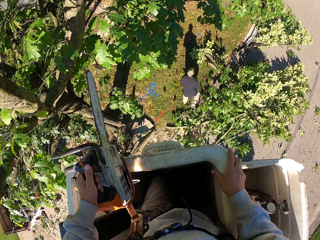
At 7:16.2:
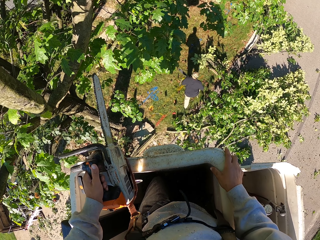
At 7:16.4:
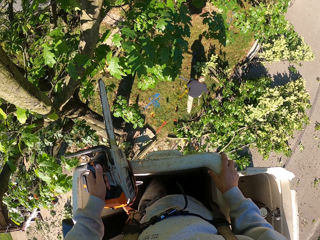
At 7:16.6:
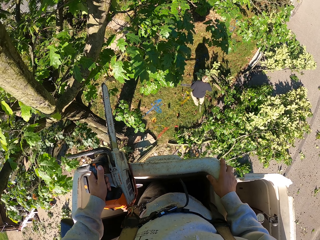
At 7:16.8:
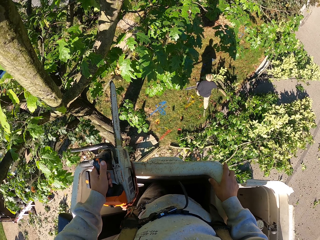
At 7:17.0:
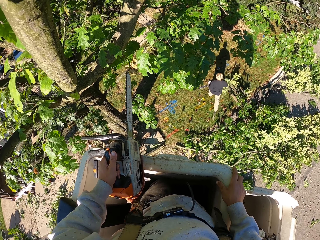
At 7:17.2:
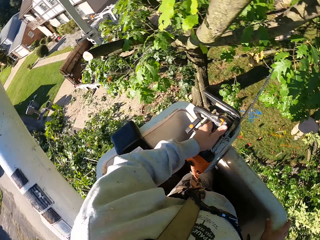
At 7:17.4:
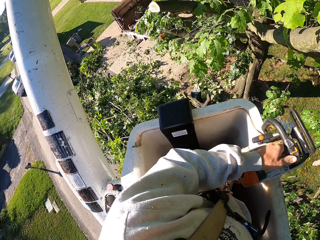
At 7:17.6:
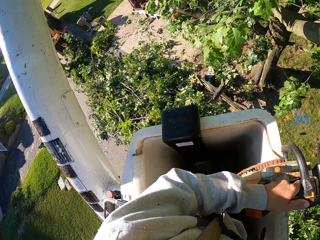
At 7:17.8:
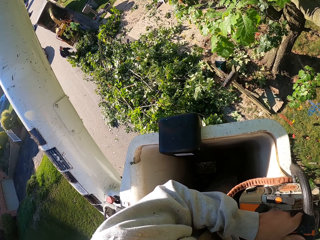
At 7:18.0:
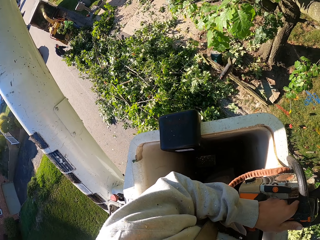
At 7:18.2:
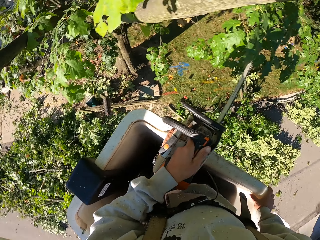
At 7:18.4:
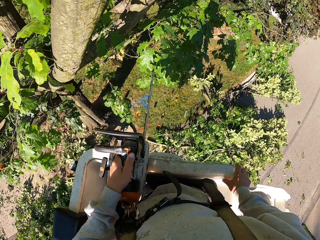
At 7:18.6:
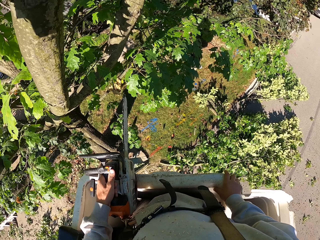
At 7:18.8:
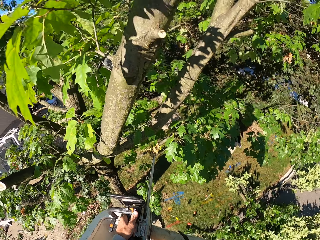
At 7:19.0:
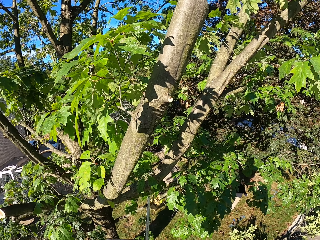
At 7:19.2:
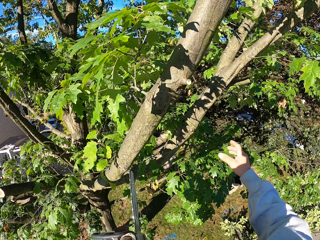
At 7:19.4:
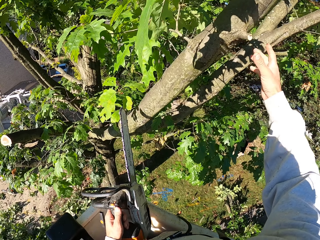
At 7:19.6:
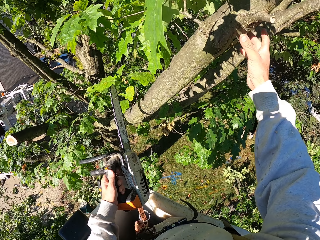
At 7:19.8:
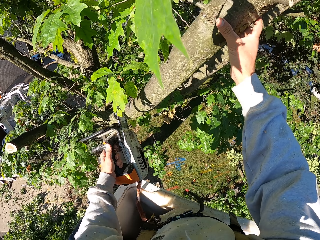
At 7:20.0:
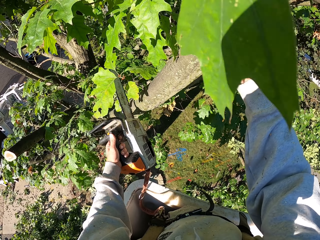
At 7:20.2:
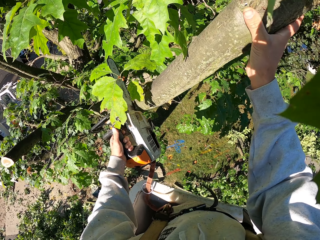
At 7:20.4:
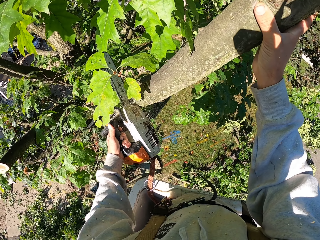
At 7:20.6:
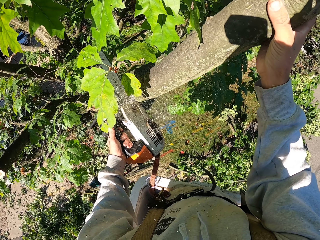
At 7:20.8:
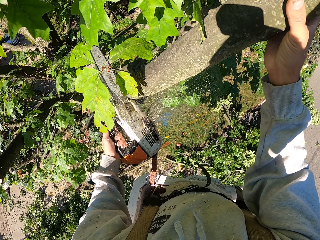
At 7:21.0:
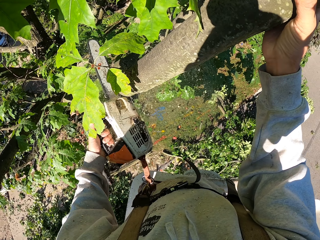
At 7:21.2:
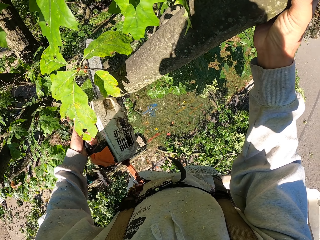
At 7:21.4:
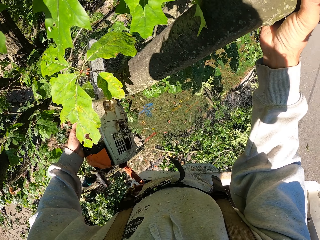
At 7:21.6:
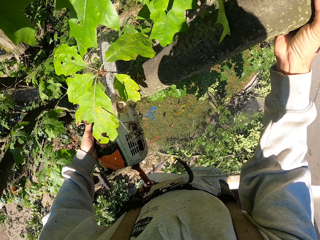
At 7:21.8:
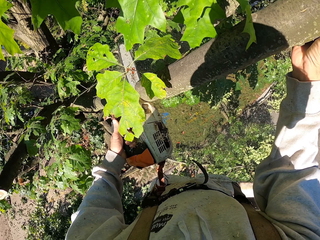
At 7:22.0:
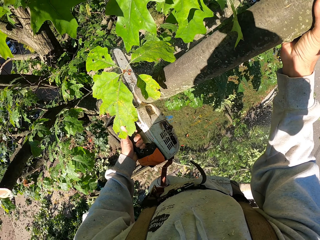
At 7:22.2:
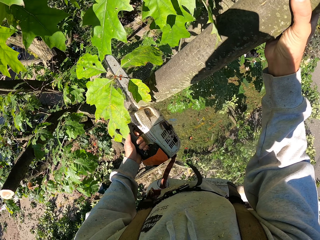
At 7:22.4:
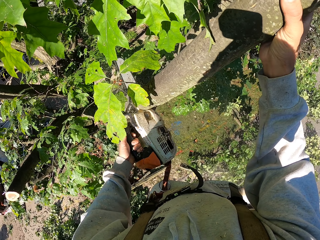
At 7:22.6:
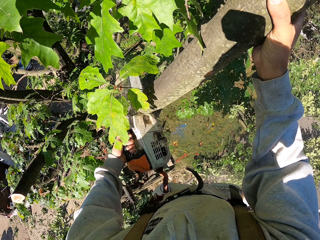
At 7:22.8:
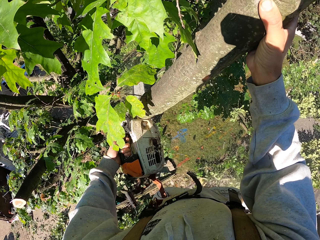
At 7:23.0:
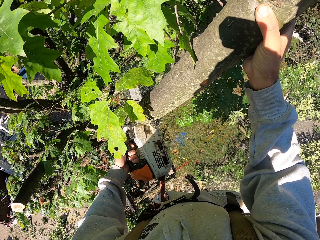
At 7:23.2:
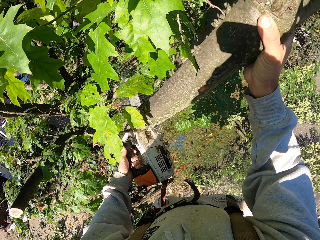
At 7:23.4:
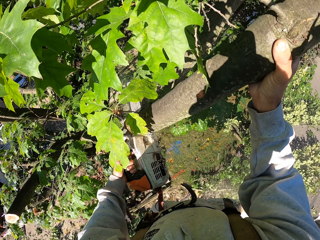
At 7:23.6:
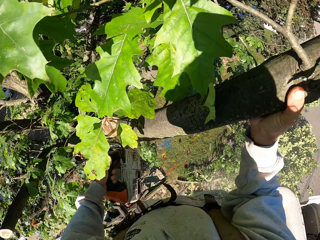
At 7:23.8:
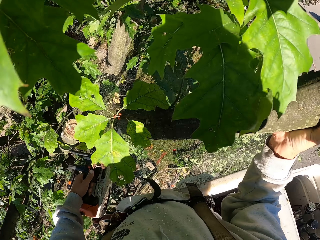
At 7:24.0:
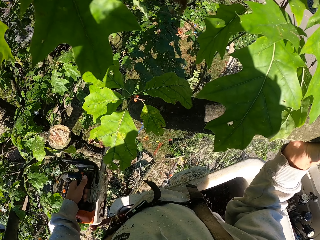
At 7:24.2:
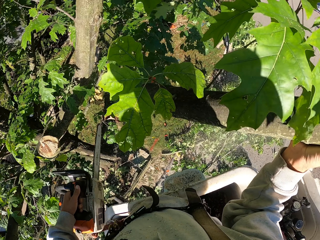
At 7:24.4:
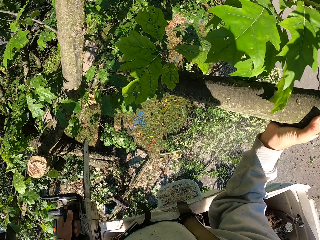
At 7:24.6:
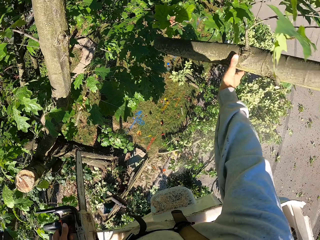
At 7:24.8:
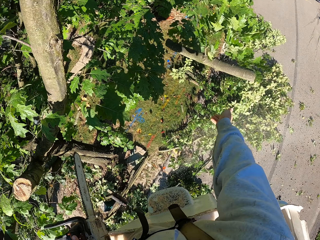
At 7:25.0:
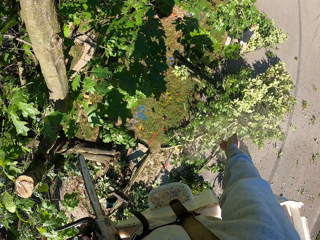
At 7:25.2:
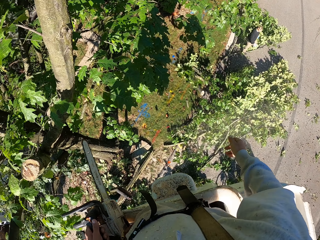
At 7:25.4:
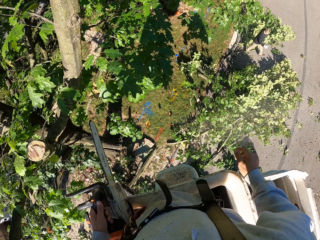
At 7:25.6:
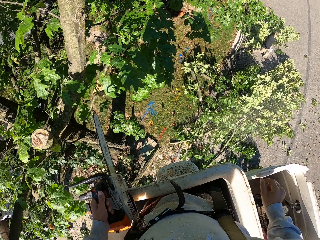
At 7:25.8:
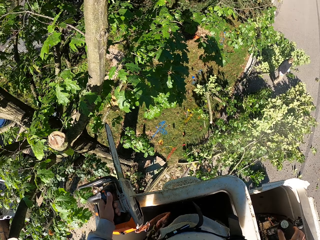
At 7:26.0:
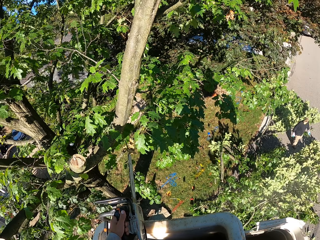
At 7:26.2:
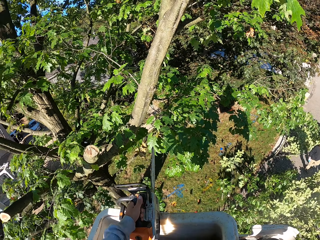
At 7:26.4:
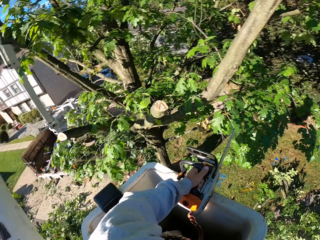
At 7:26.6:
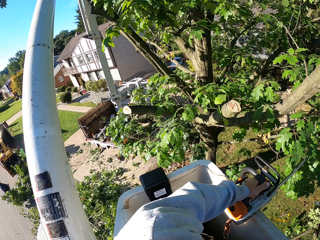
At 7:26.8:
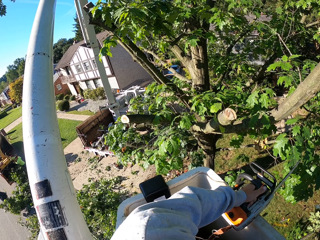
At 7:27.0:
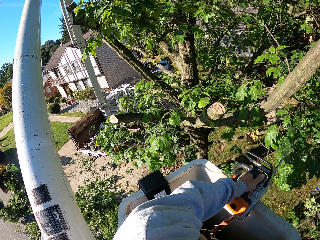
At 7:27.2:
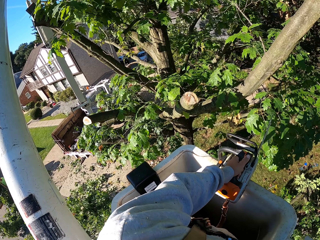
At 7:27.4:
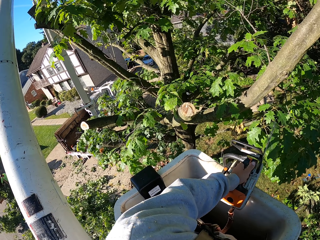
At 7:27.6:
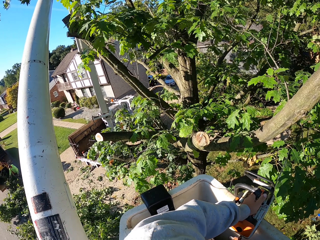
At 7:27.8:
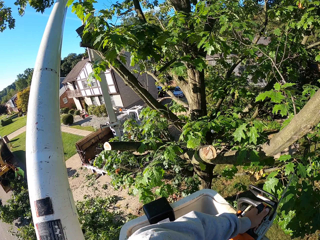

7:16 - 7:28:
The camera wearer grabs a branch on the tree with his right hand. He cuts the branch from the tree with the chainsaw in his left hand. He throws the branch on the ground with his right hand.

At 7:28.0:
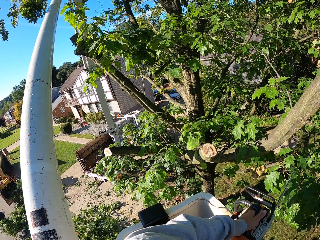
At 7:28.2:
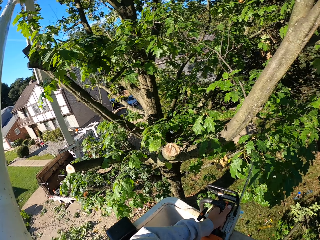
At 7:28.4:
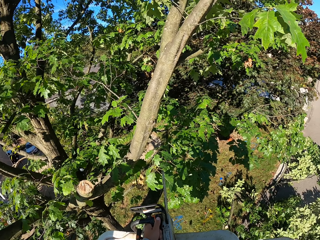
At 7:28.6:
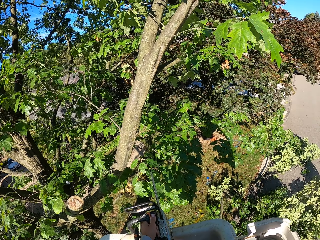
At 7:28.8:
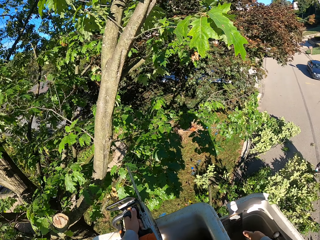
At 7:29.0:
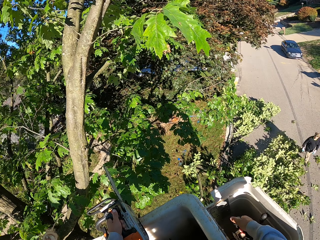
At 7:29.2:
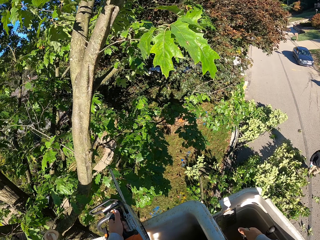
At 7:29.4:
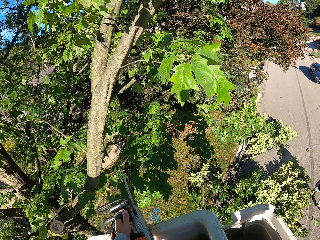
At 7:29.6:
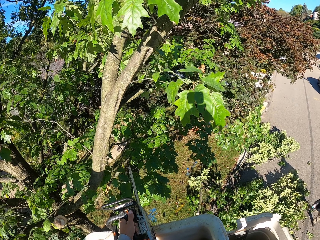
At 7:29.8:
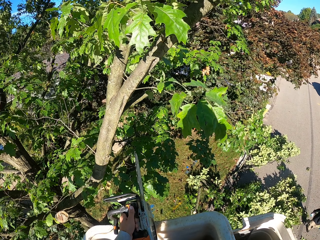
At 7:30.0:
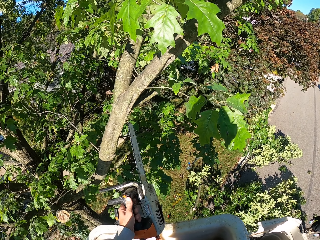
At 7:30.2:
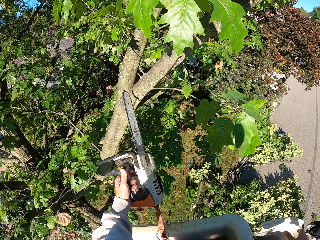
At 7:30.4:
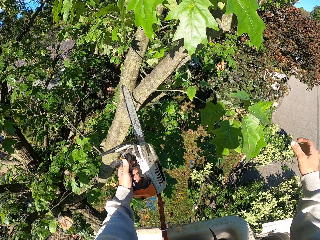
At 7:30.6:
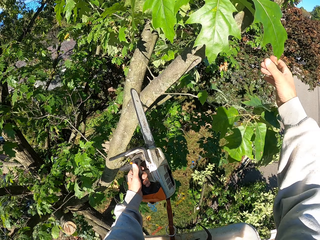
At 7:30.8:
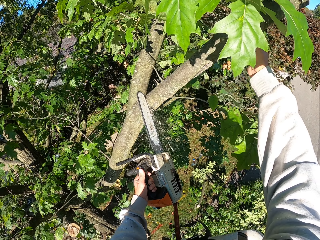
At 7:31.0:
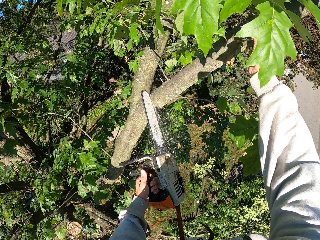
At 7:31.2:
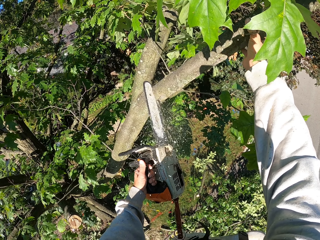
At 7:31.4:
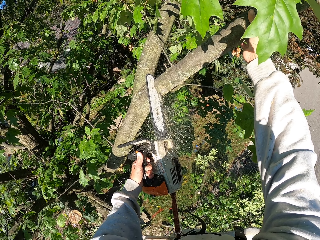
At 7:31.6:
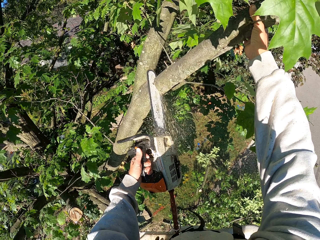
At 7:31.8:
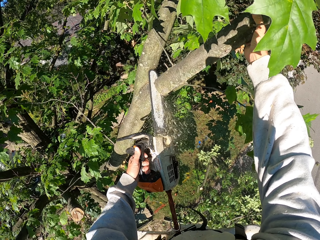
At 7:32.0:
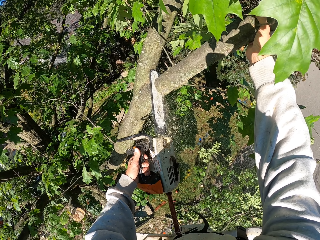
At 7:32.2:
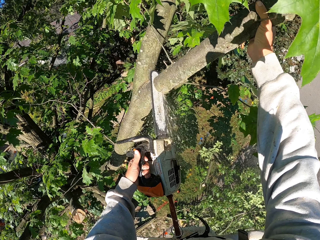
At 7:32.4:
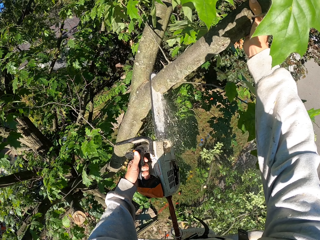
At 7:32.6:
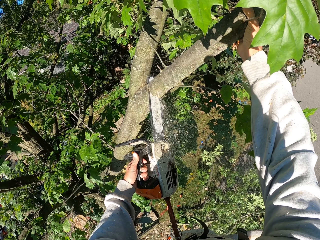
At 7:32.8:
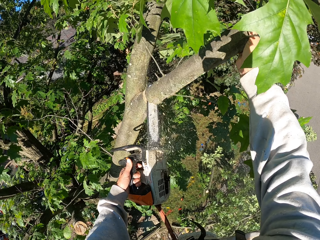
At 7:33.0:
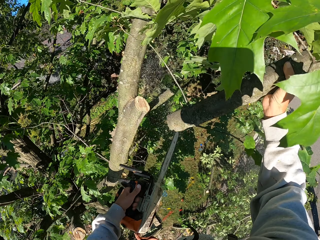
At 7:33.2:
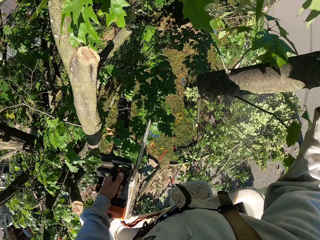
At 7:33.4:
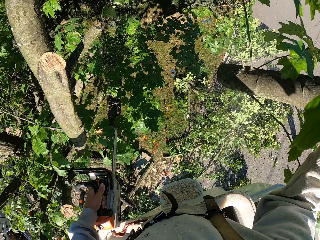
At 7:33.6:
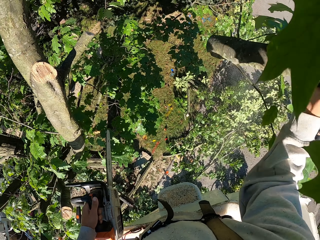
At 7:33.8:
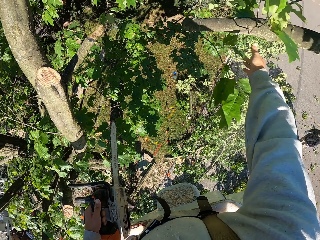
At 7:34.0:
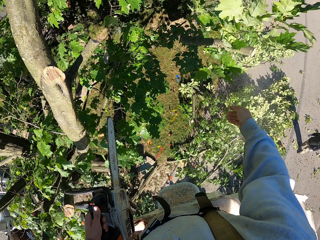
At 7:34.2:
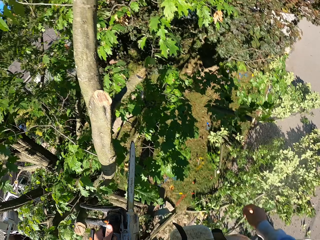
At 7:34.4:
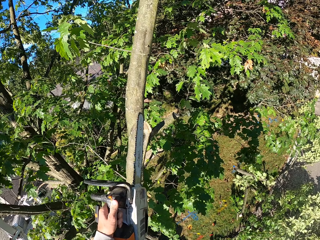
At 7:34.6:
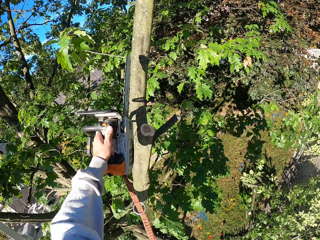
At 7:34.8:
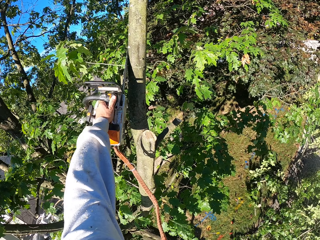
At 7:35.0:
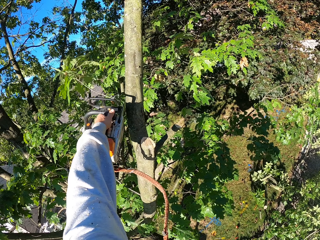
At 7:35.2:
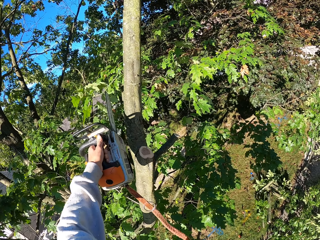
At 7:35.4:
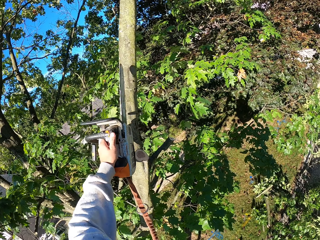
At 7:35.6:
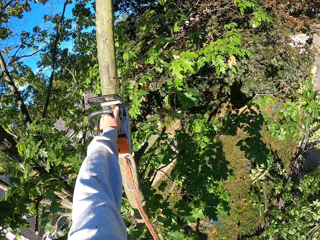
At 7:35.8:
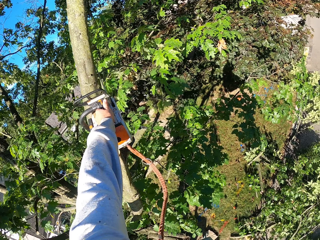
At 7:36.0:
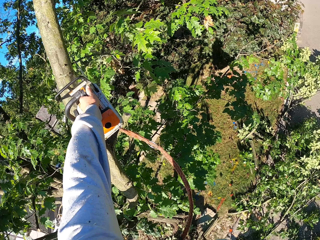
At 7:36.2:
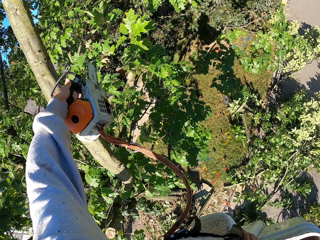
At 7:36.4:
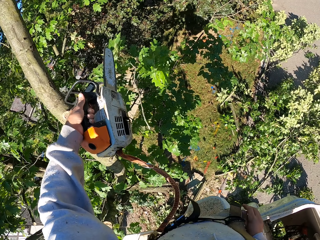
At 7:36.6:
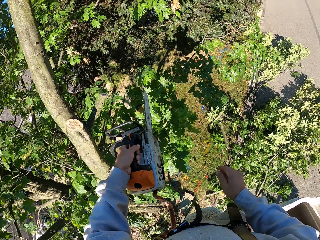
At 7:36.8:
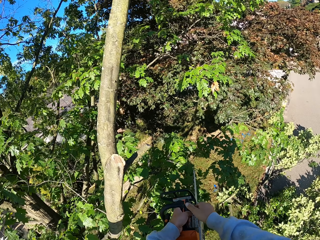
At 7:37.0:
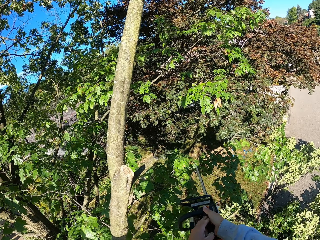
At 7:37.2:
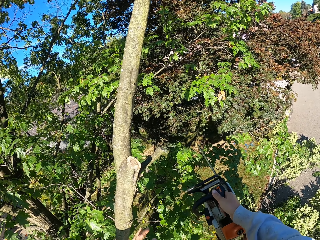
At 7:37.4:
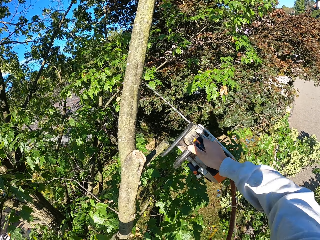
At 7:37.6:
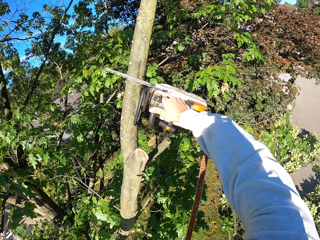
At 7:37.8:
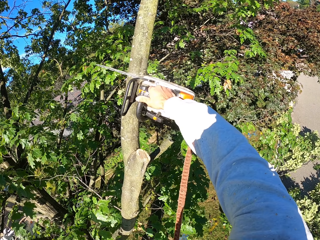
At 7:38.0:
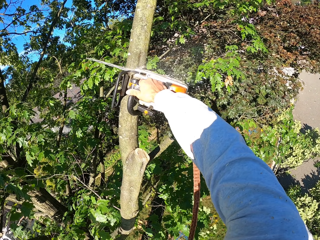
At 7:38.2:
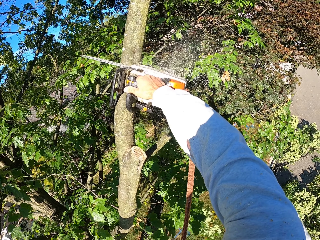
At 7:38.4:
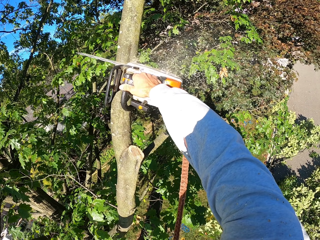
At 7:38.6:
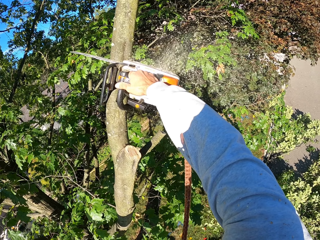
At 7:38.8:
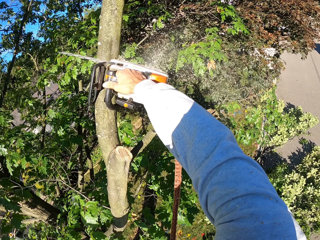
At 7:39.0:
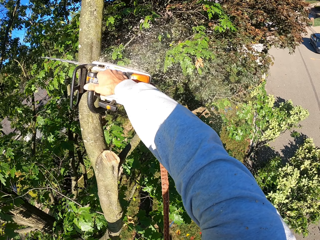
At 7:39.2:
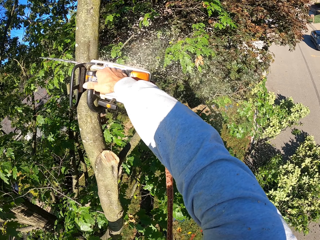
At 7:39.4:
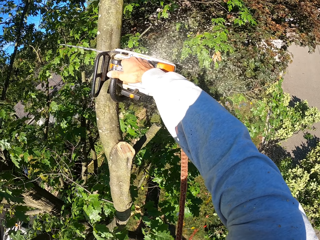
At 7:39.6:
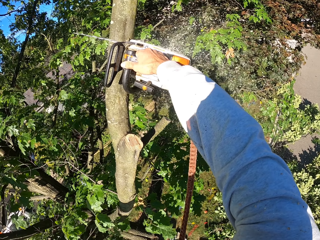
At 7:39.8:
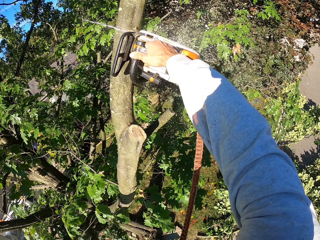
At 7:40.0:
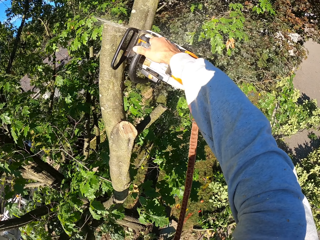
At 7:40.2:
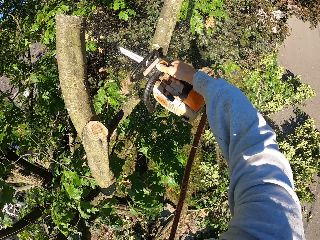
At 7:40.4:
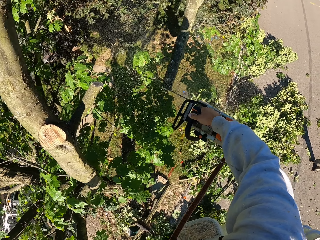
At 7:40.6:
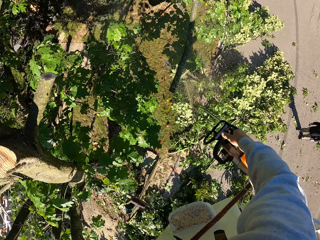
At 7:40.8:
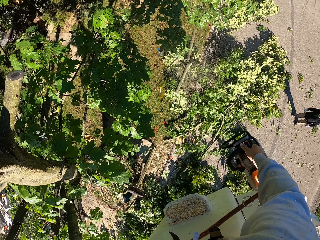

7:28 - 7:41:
The camera wearer operates the crane with his right hand. He adjusts the pneumatic elevator. He cuts a branch from the tree with the chainsaw in his left hand. He grabs the branch on the tree with his right hand. He throws the branch on the ground with his right hand. He cuts a branch from the tree with the chainsaw in his left hand. He does so again. He passes the chainsaw from his left hand to his right hand. He cuts a branch from the tree with the chainsaw in his right hand.
